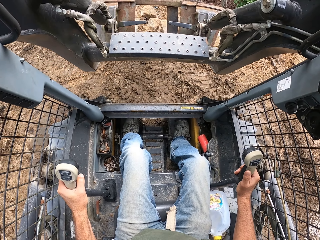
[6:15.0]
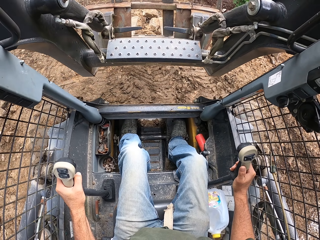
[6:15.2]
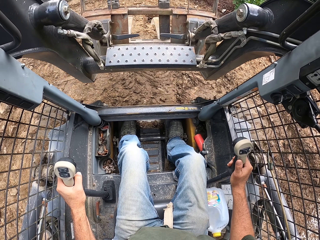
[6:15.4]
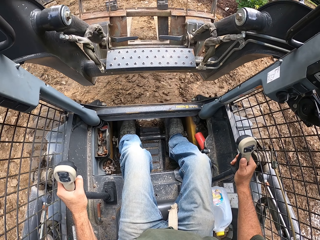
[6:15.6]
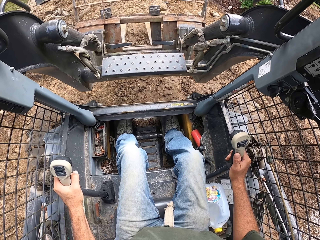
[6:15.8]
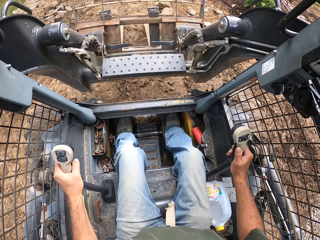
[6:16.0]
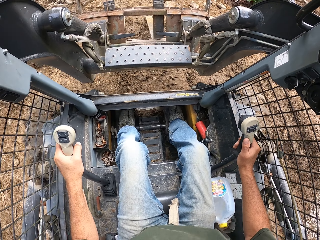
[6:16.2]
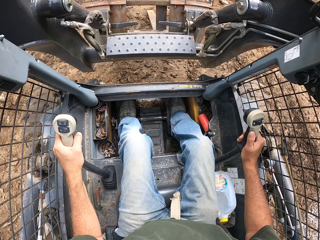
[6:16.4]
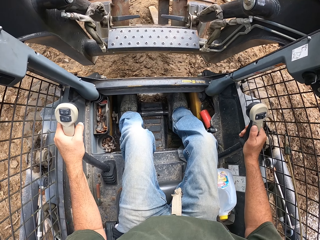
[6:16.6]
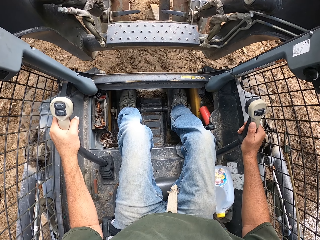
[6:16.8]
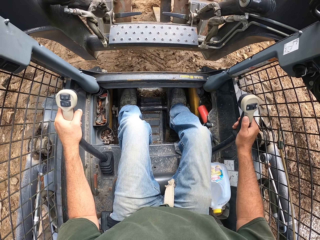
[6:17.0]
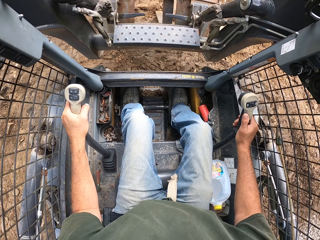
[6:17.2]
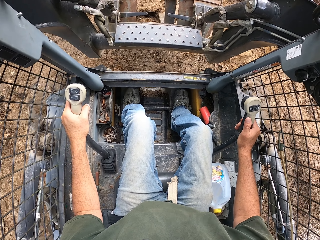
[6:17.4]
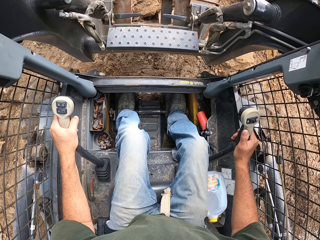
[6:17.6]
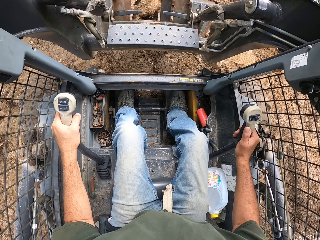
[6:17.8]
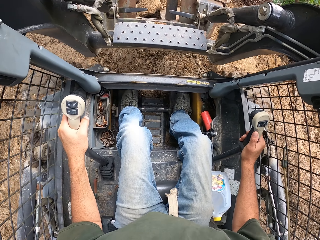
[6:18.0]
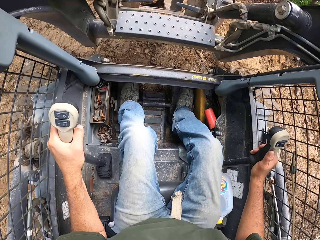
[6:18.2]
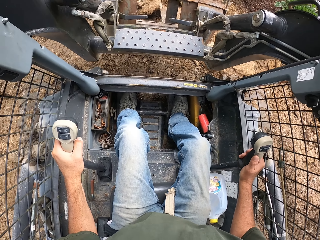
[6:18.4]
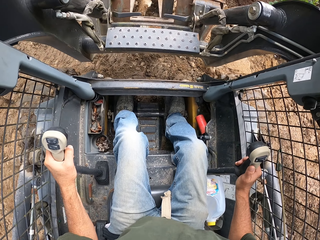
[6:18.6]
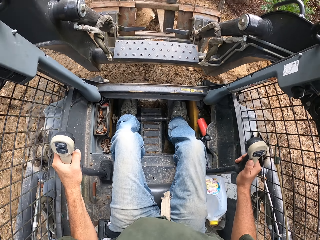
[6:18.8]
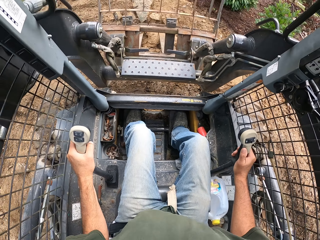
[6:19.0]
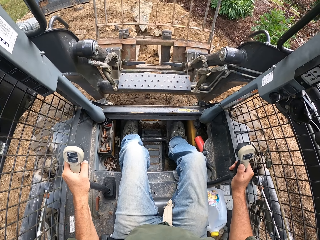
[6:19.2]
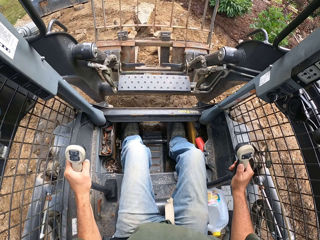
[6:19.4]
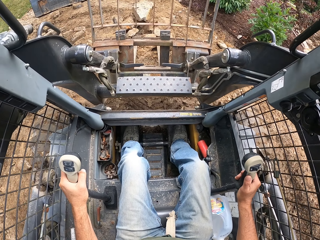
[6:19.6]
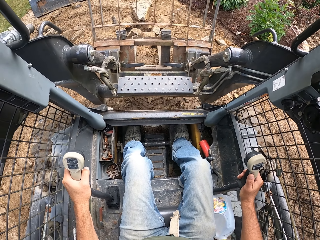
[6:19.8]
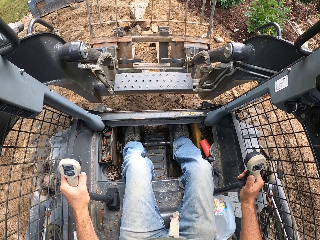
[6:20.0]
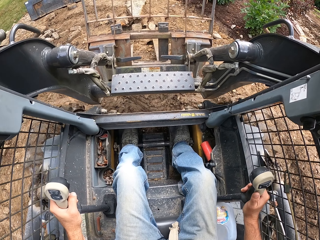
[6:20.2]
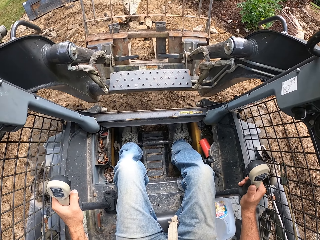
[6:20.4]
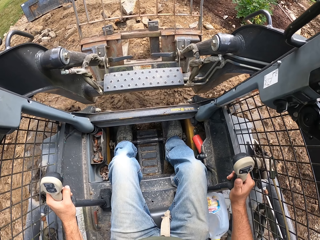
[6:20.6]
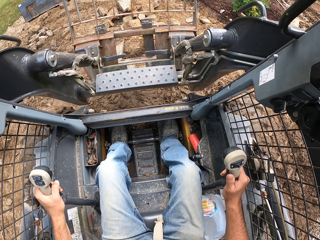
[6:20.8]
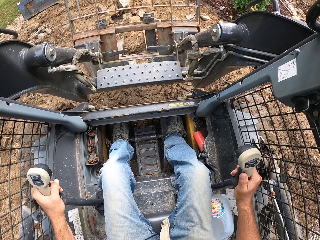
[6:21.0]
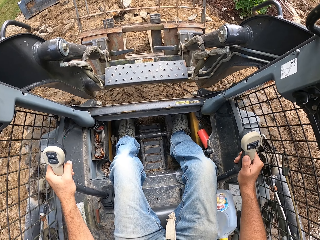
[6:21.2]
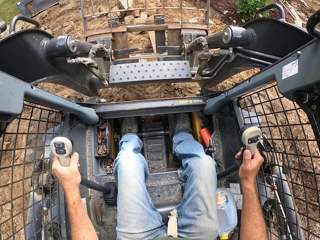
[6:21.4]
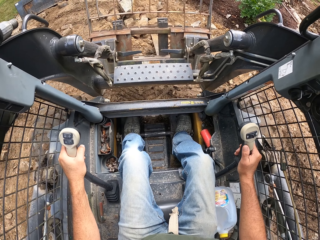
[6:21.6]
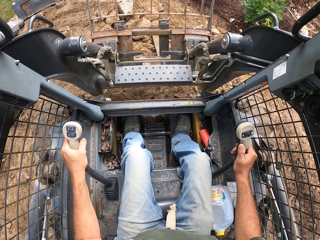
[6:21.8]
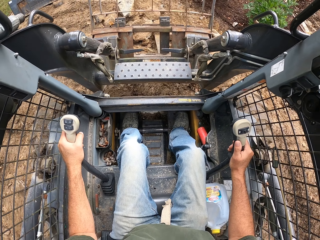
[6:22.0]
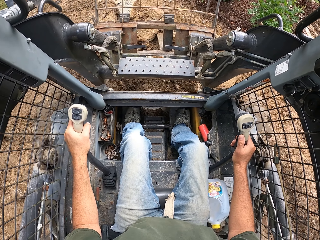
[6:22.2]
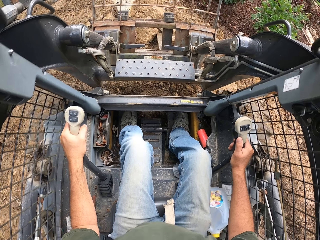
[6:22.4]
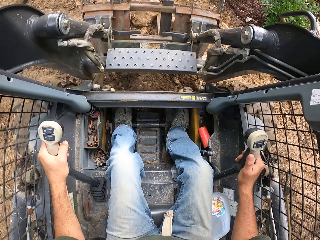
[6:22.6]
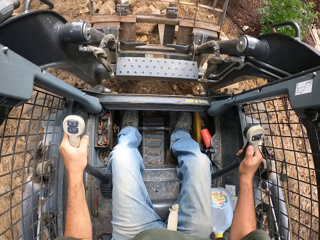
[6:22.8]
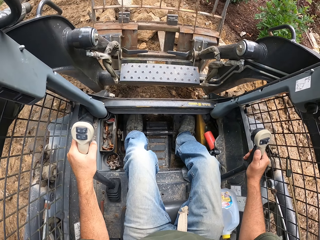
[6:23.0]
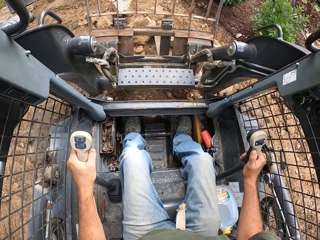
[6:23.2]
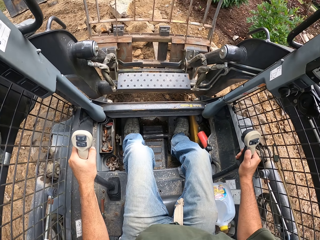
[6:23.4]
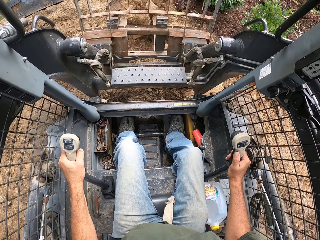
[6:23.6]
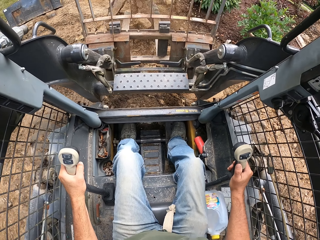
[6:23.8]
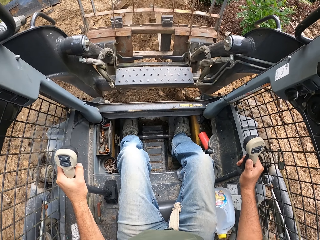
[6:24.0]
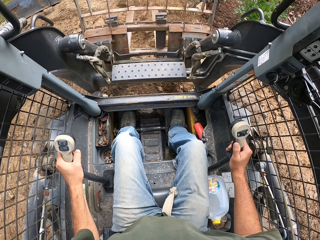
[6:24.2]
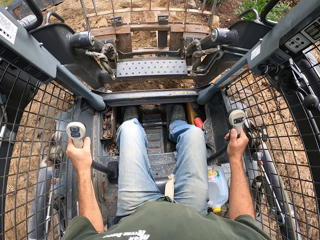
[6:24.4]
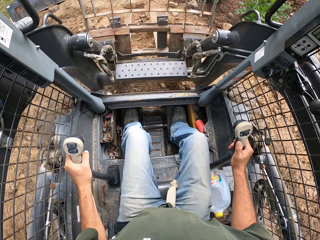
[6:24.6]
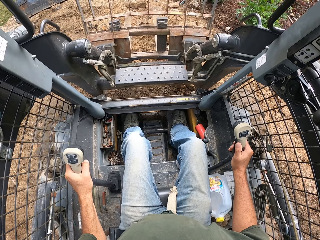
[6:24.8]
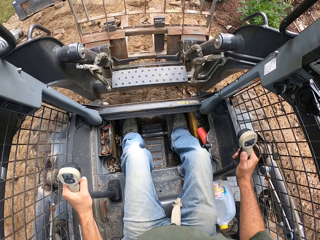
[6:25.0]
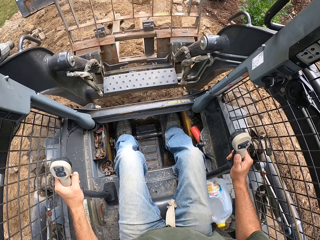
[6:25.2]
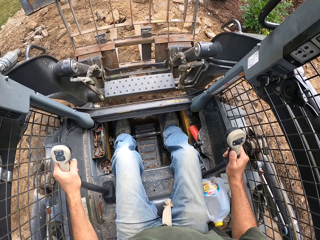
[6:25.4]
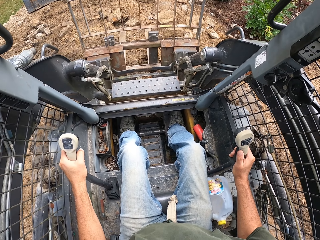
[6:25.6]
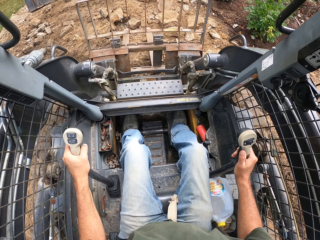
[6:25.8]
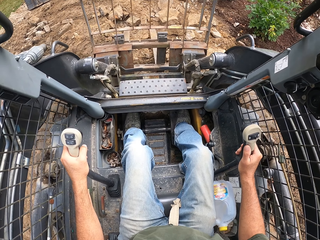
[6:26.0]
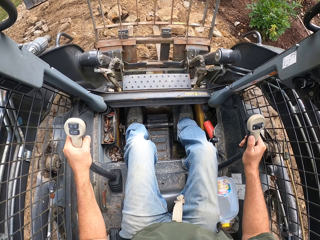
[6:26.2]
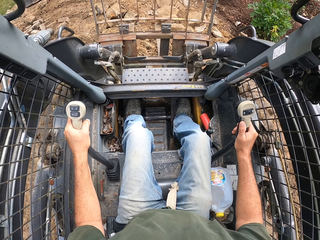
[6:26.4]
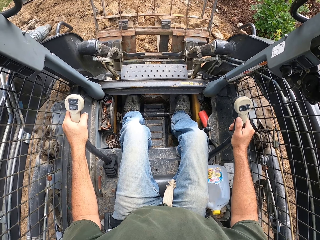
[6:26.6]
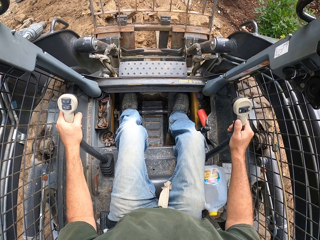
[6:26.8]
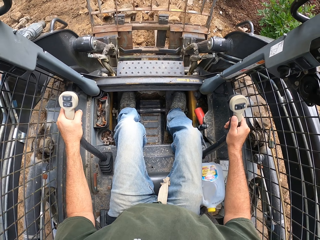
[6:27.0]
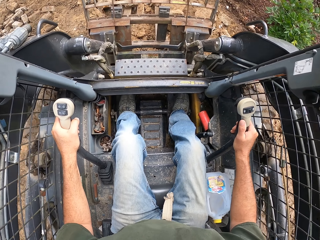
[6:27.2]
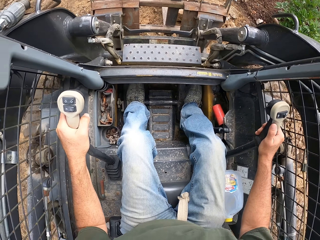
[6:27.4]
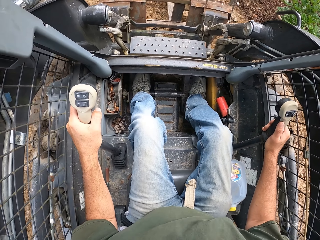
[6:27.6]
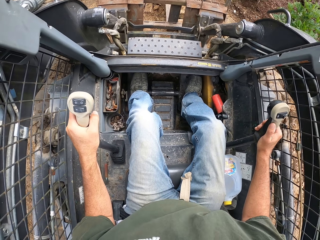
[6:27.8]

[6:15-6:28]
The camera wearer lowers the bucket on the laser land leveler. They drive the laser land leveler. They reverse the laser land leveler. They drive the laser land leveler. They scoop the stones on the ground using the bucket. They drive the laser land leveler.

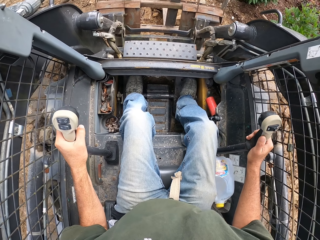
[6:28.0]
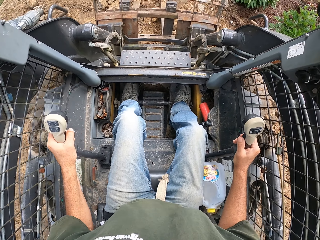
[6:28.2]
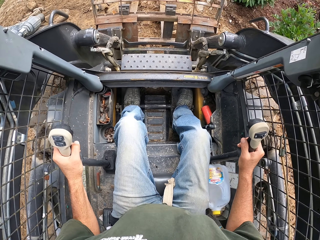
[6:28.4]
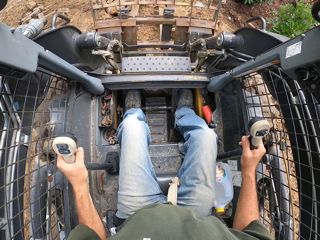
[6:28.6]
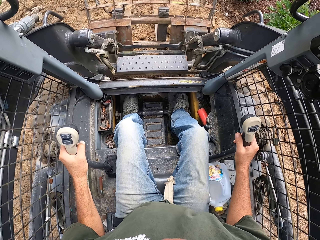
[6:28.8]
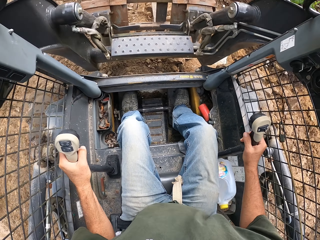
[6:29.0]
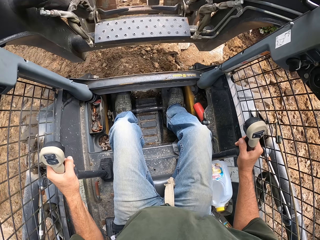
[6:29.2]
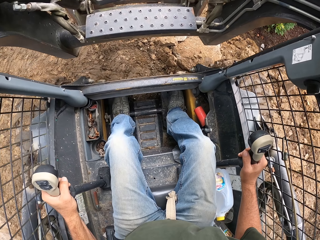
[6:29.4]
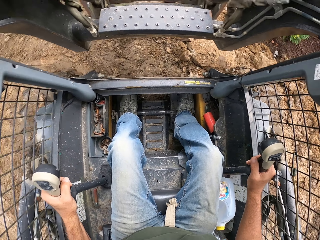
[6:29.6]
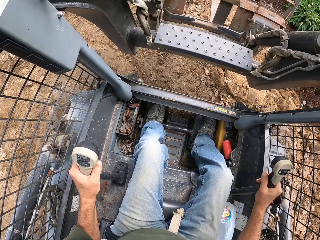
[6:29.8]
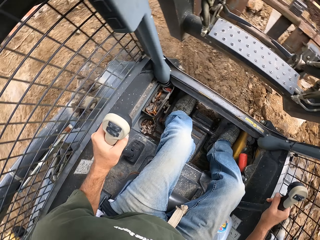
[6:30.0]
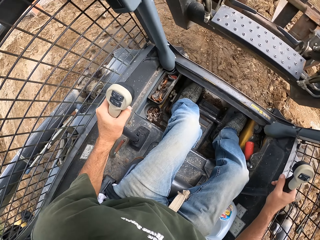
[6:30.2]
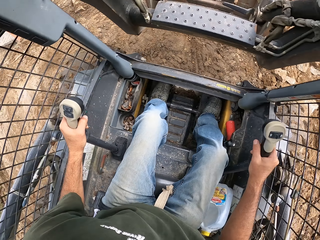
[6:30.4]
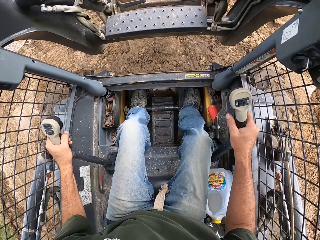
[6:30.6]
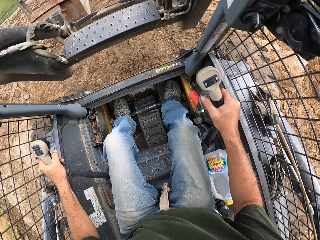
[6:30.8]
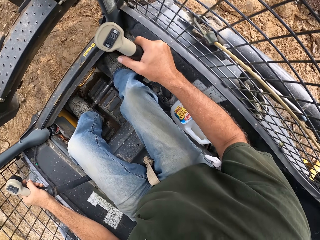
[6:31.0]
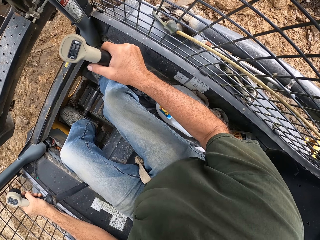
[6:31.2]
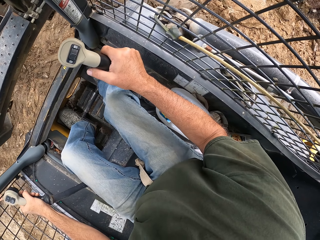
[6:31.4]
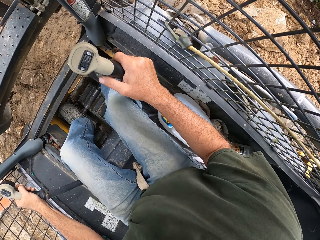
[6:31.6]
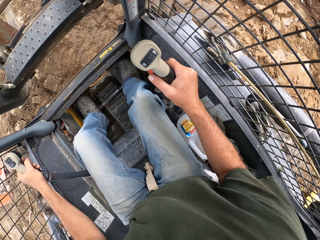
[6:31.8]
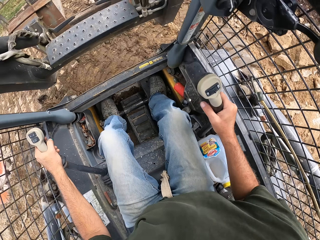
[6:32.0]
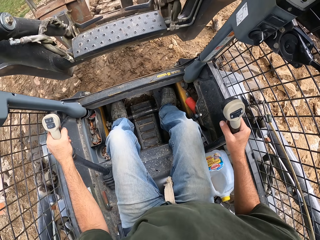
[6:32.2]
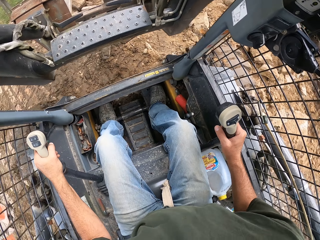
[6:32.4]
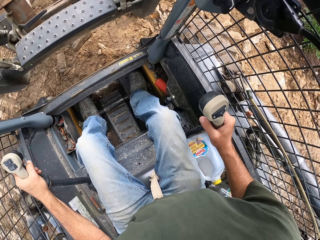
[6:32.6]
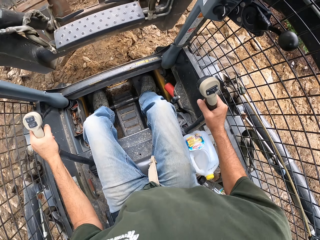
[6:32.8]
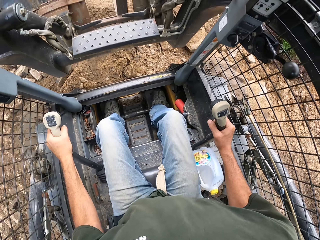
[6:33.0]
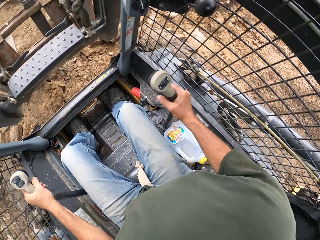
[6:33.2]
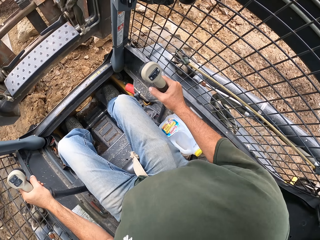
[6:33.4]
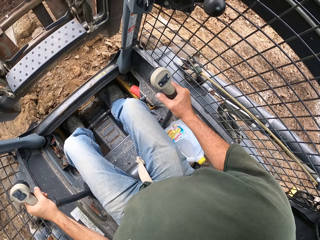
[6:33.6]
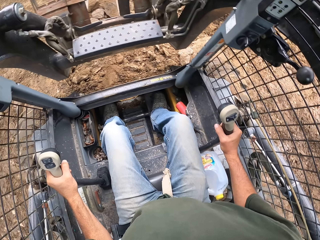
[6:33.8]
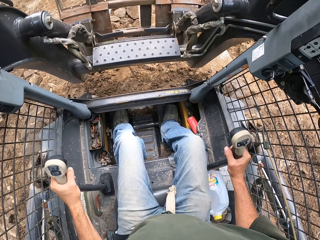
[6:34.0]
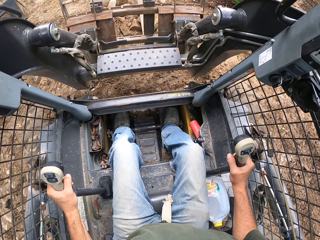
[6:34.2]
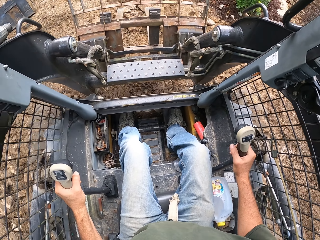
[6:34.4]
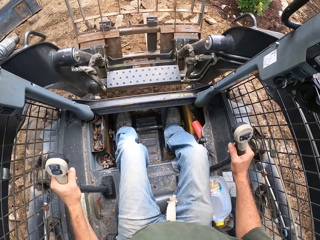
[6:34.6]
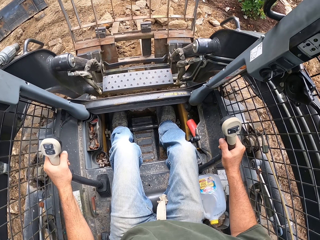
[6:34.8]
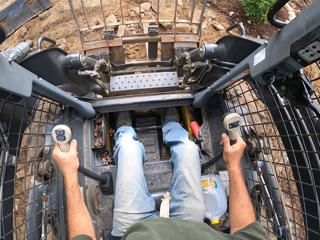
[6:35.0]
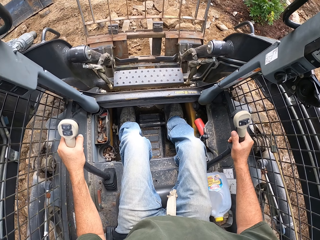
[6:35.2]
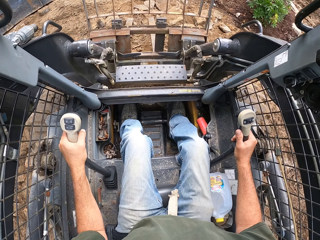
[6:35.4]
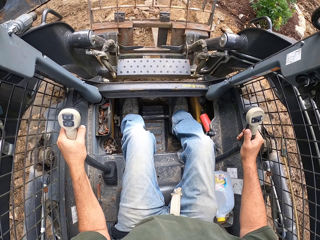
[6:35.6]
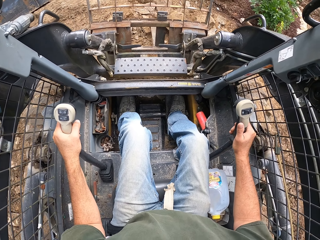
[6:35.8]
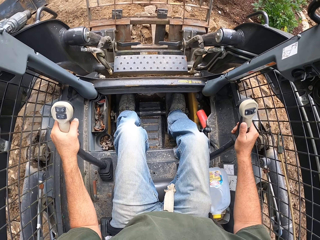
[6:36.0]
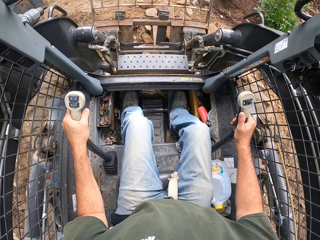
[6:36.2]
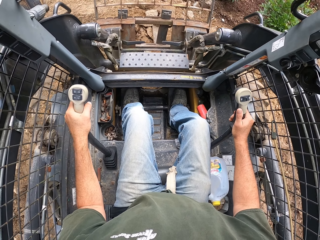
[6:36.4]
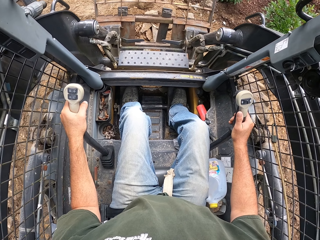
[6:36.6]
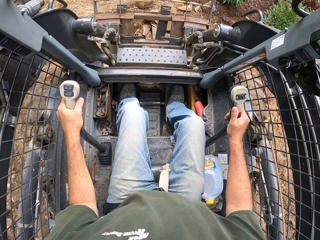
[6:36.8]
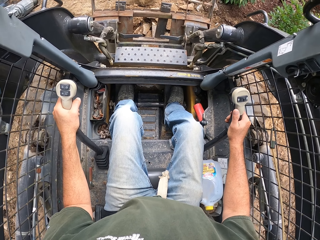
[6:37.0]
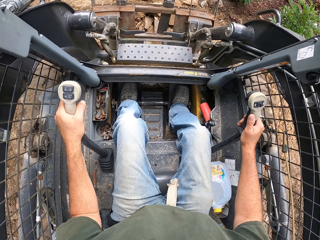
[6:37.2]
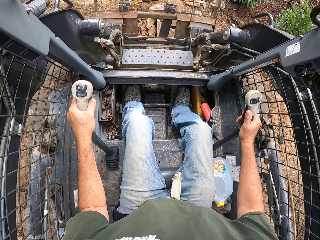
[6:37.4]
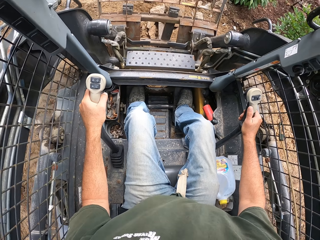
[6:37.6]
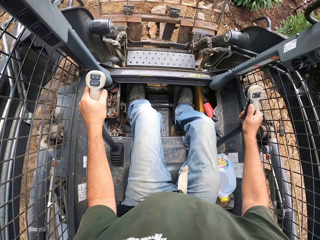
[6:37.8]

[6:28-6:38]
The camera wearer lifts the bucket on the laser land leveler. They turn an excavator. They drive the laser land leveler. They move the excavator. They lower the bucket on the laser land leveler. They drive the laser land leveler.
